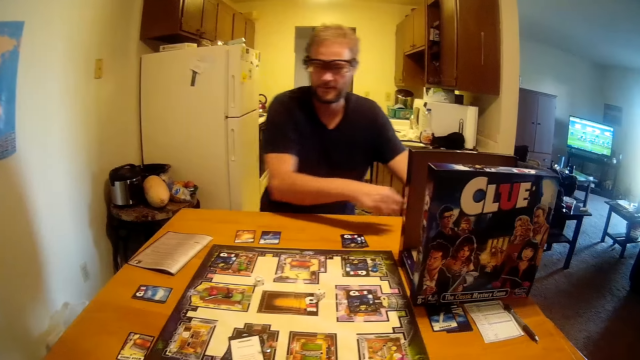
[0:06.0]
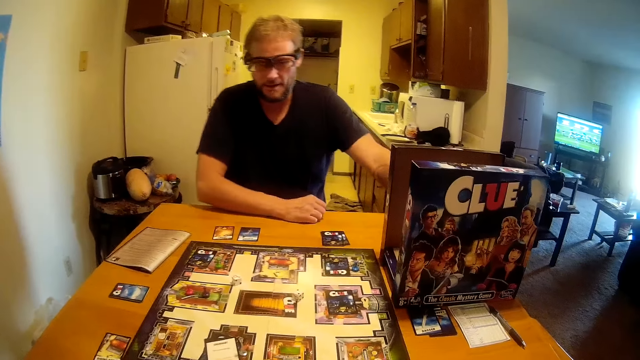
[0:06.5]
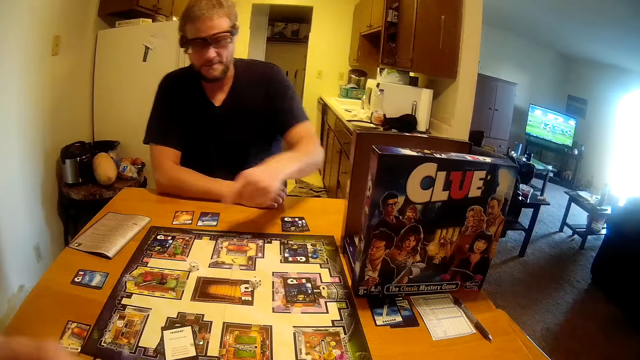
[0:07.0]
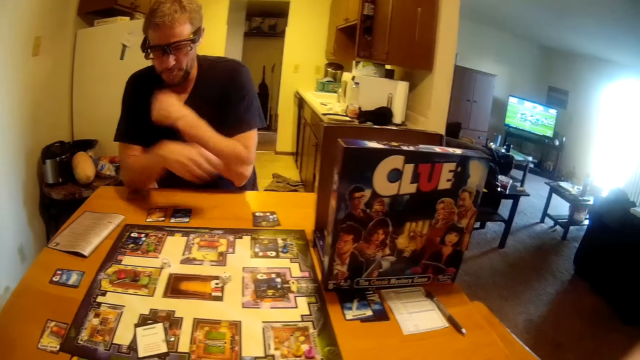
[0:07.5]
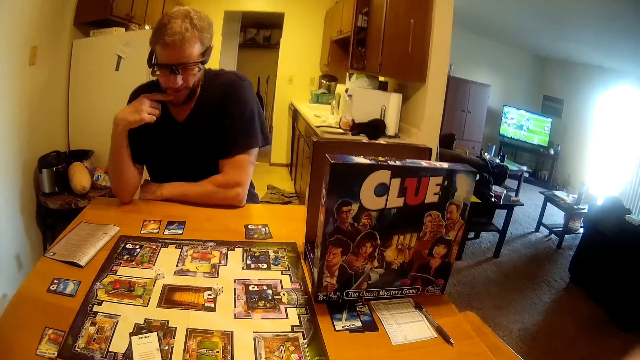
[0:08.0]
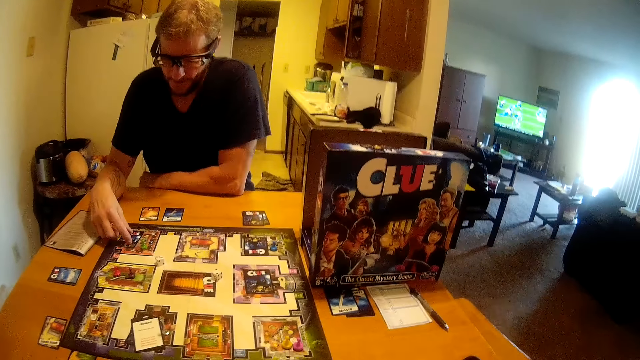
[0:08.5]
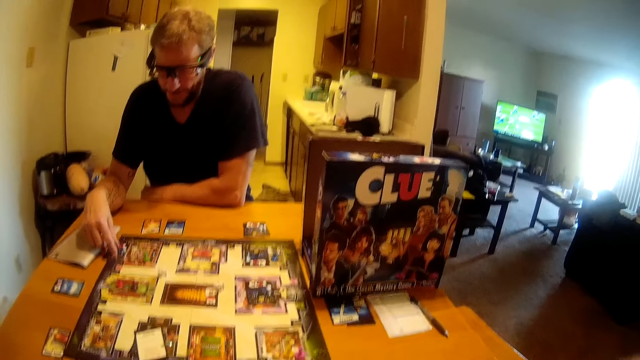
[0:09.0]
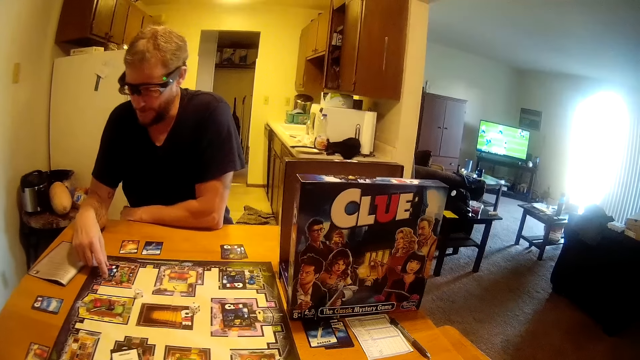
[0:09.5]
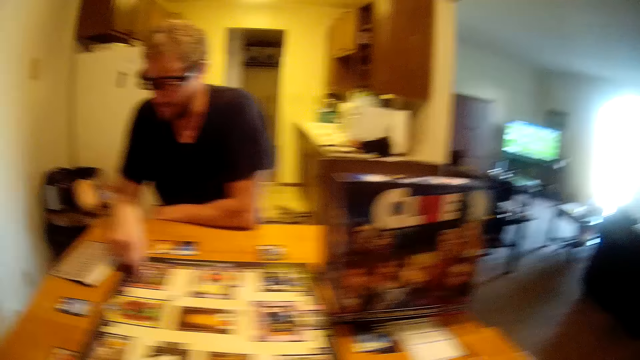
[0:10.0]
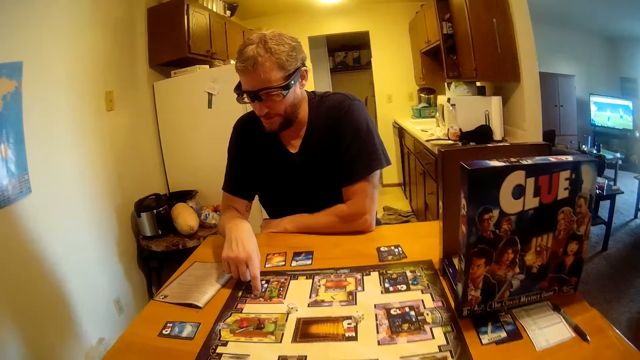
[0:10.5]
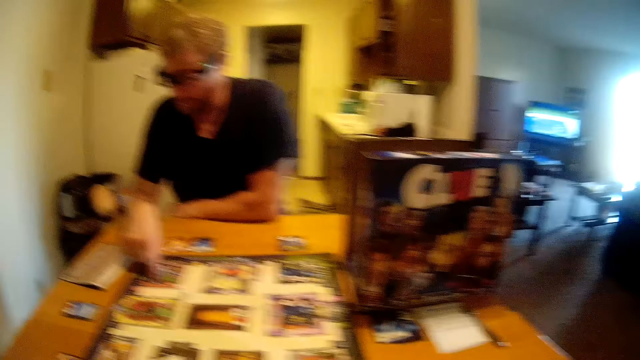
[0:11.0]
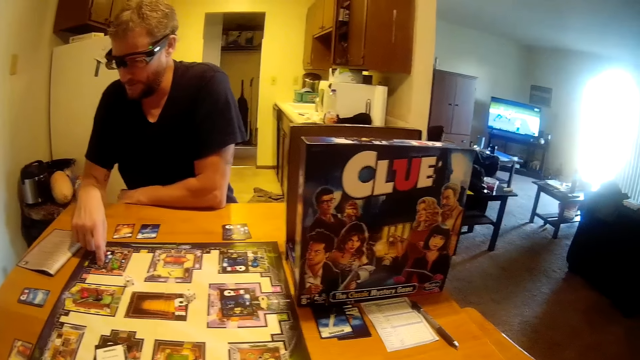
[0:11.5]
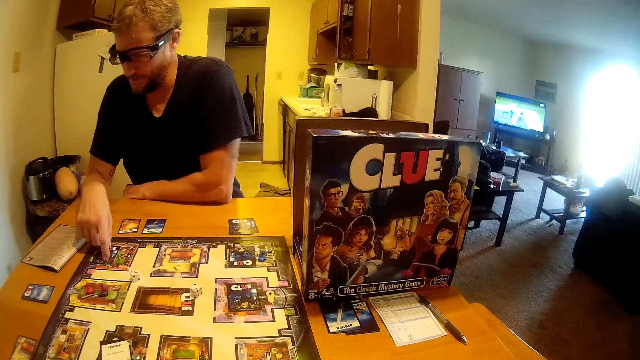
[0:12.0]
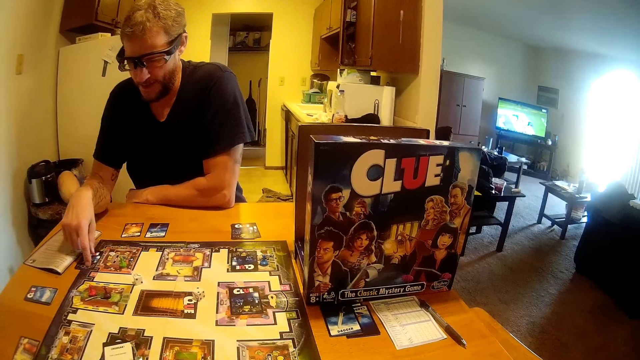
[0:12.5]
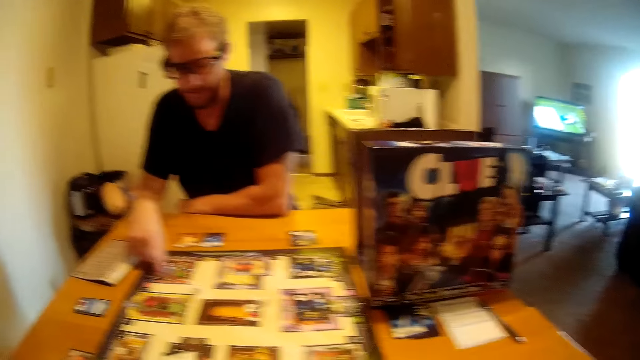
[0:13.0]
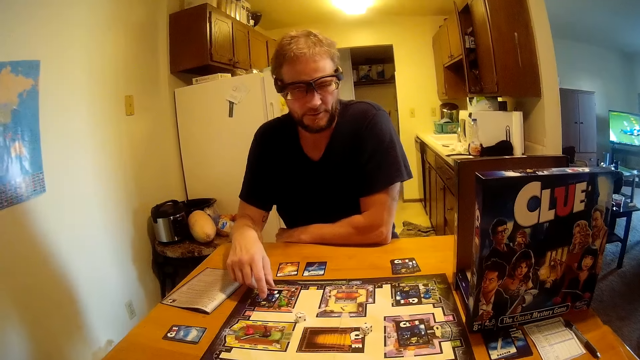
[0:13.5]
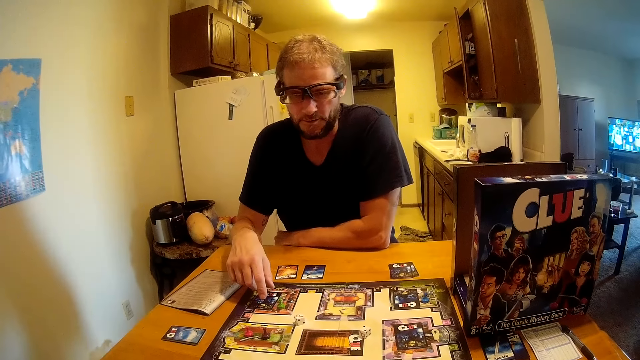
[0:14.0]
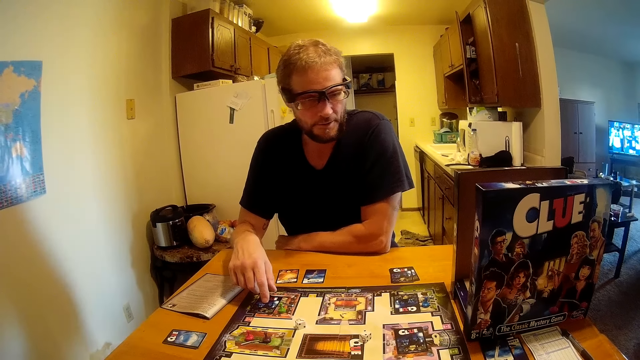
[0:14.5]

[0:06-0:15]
The man drops the pen in his hand on the table. The man interacts with the camera wearer. The man adjusts a card on the board game with his left hand.

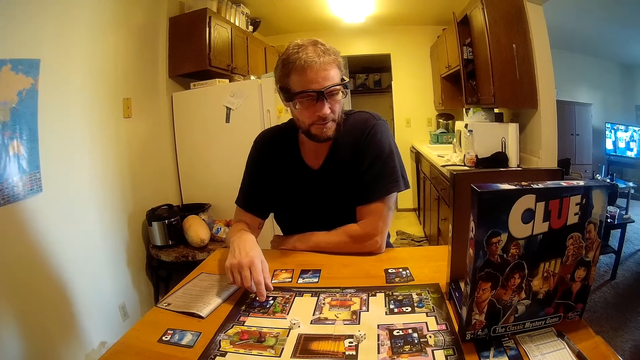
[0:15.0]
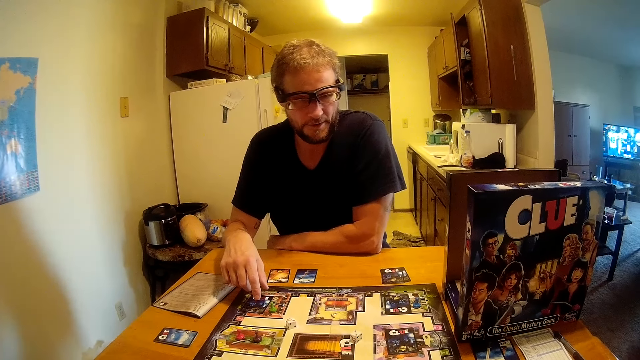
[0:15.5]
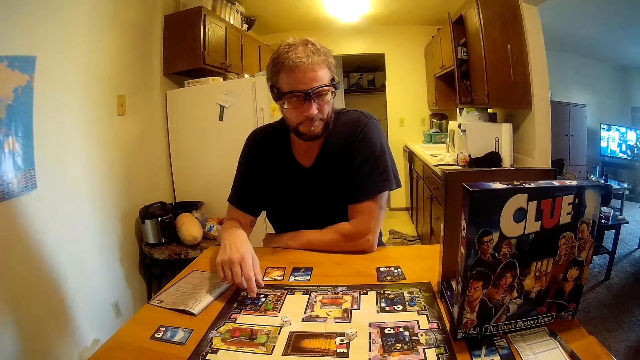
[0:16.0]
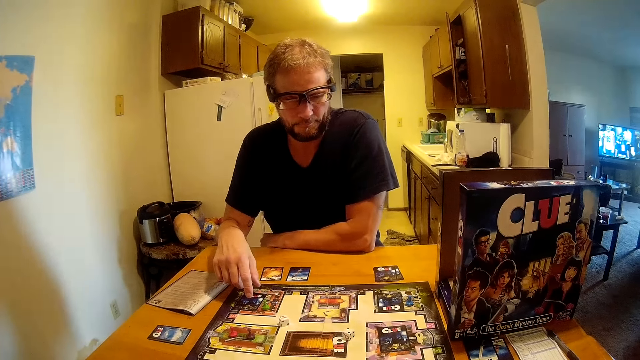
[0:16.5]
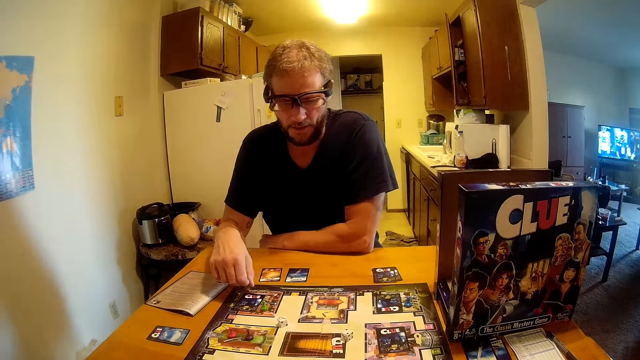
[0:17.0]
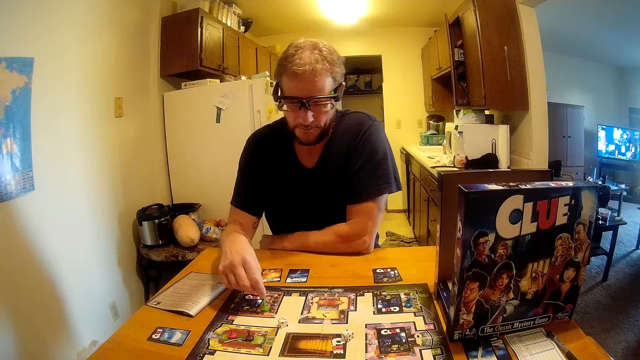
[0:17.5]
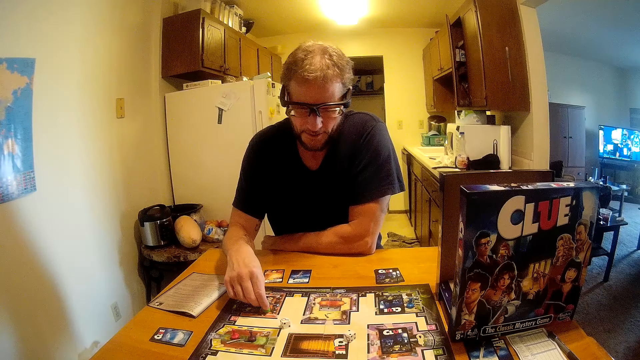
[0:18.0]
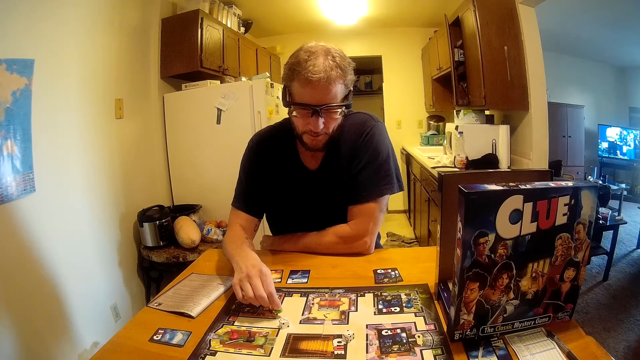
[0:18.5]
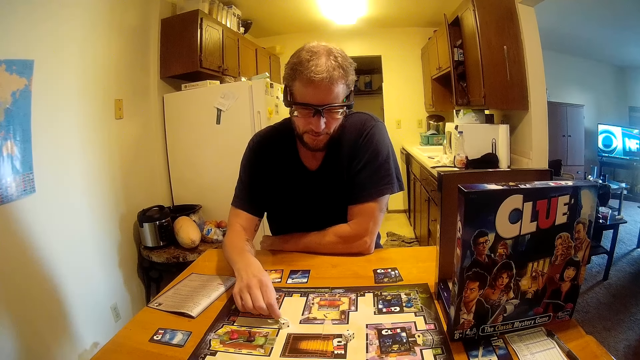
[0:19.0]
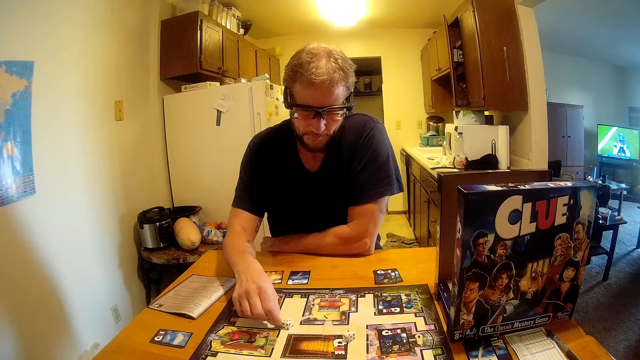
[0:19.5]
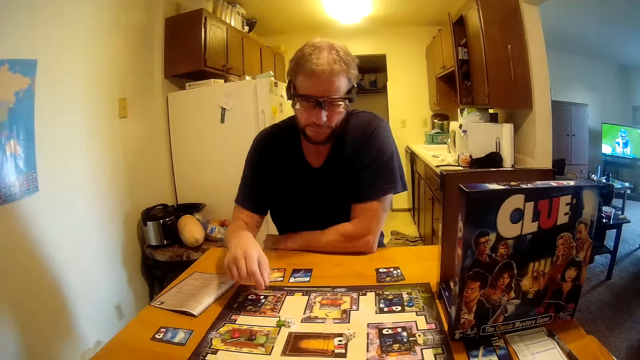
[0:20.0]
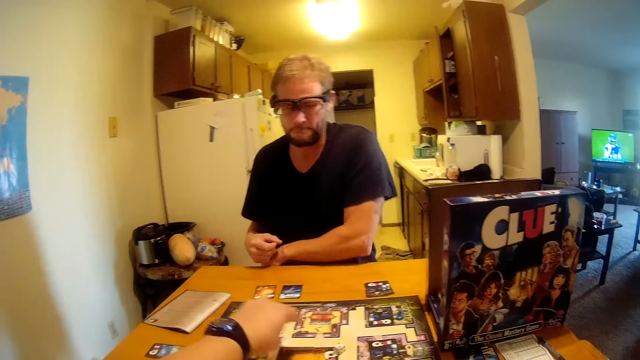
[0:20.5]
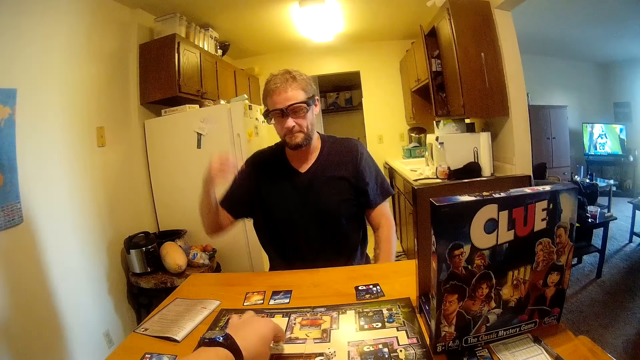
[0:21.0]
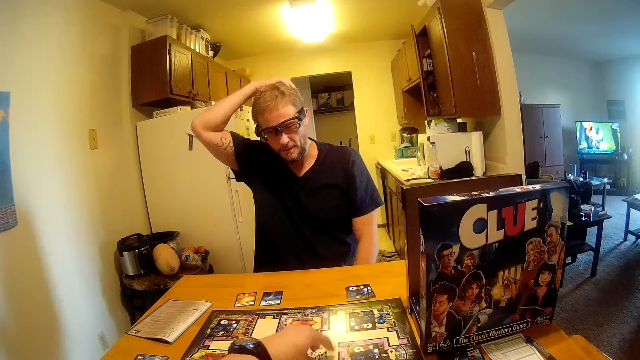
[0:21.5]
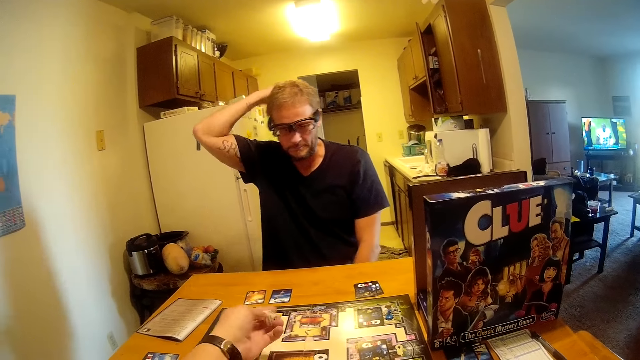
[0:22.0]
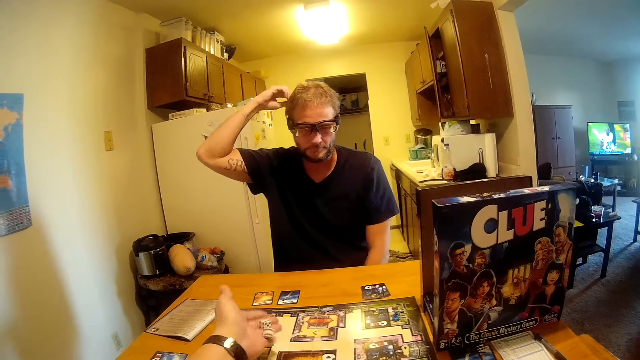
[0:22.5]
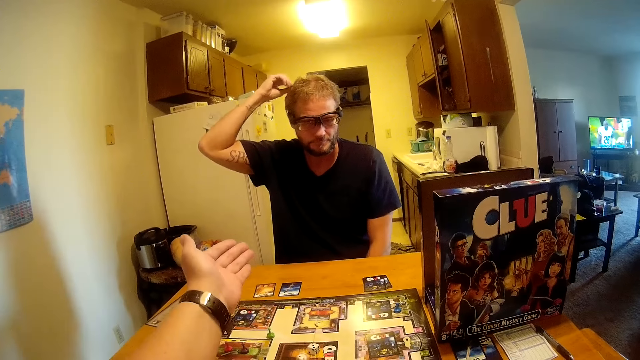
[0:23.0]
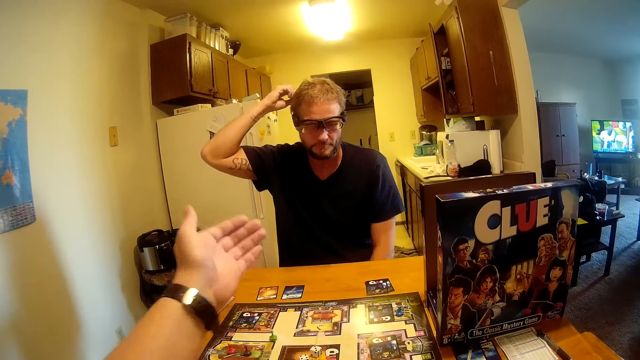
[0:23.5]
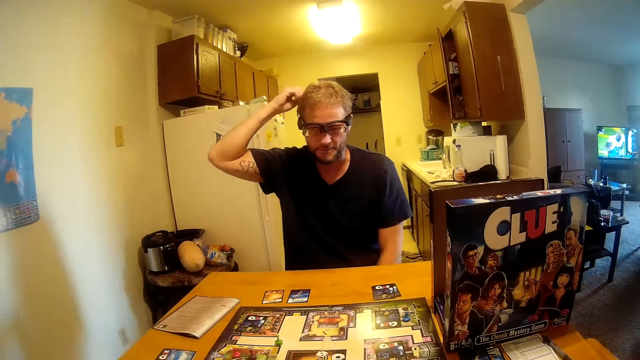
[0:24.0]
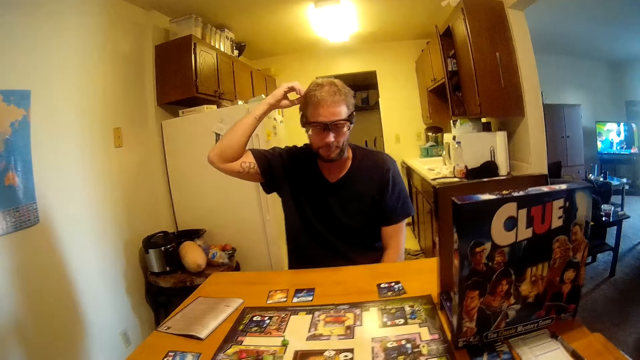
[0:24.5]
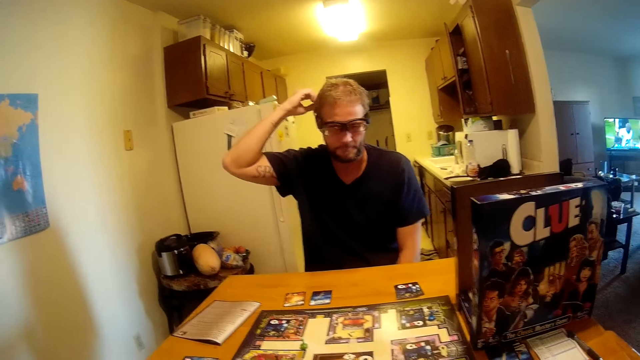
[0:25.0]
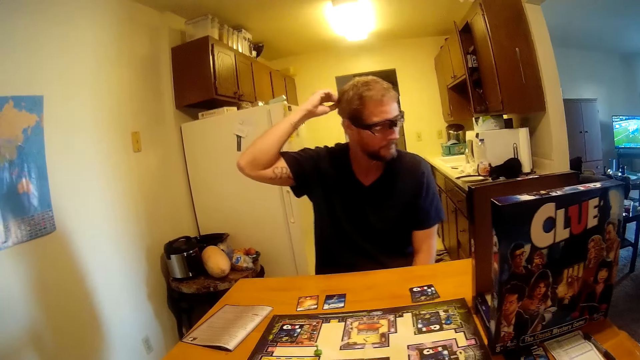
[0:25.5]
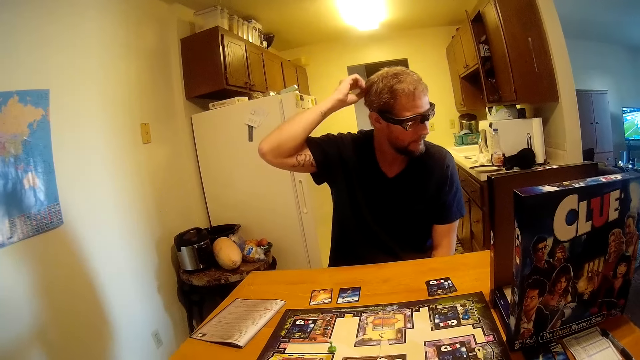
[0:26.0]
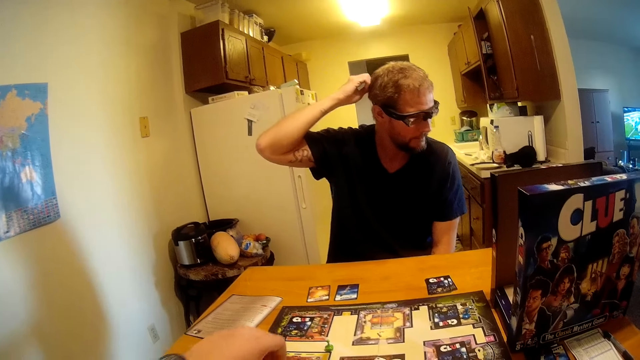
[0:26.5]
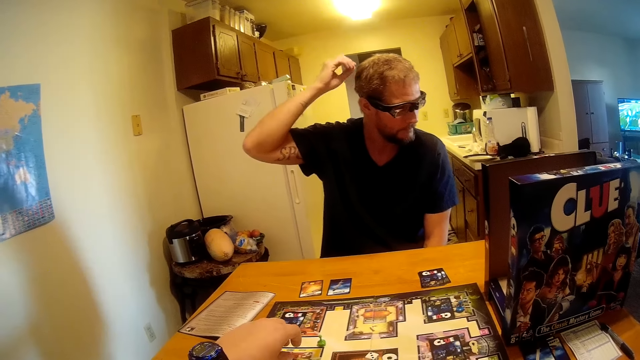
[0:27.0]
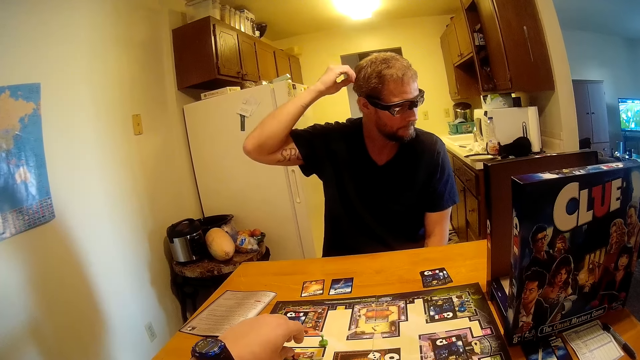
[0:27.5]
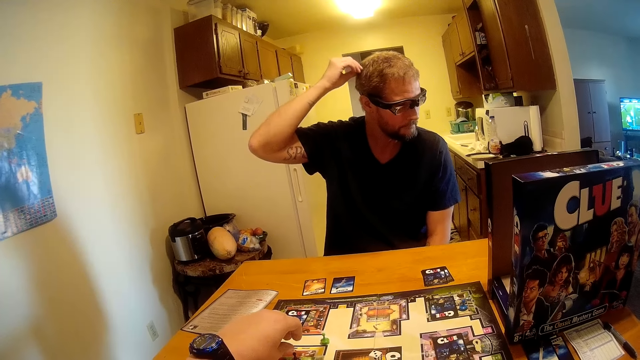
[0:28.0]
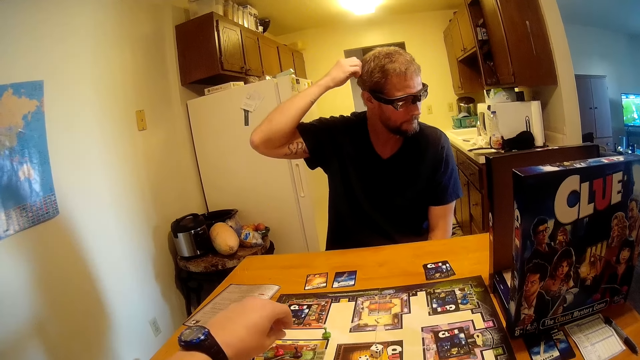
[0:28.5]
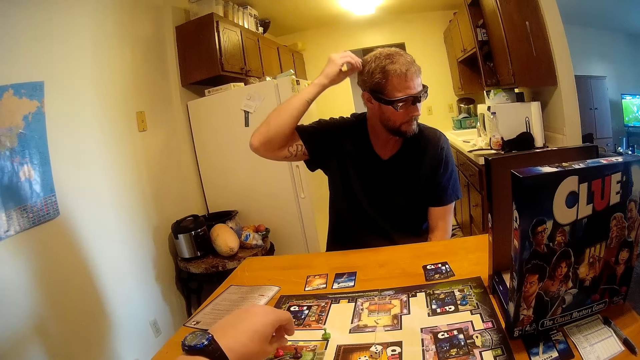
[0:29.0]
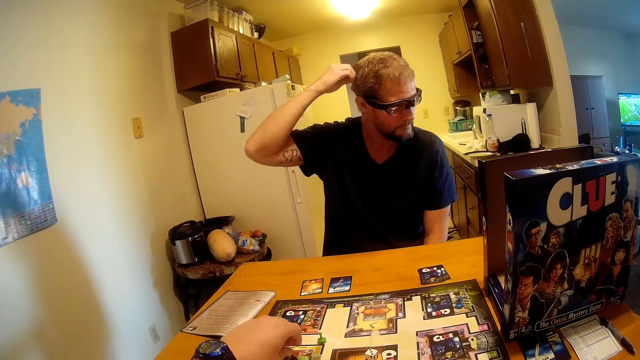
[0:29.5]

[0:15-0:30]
The man moves a game seed or dice on the board game with his left hand. The camera wearer picks up two dice on the board game with his left hand. The man touches his head with his right hand. The camera wearer drops the dice in his hand on the board game. He rolls the dice on the playing board. He moves a game seed on the board game with his left hand.
